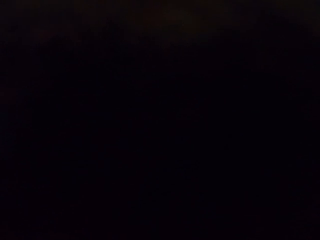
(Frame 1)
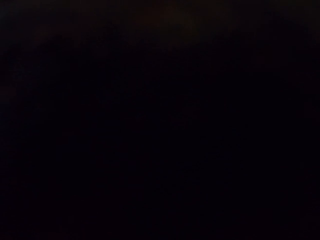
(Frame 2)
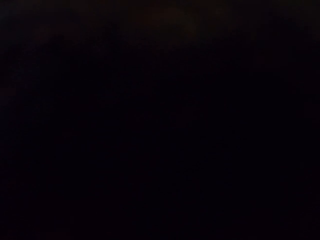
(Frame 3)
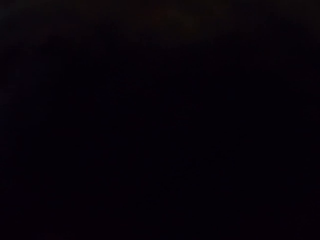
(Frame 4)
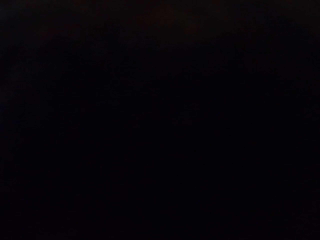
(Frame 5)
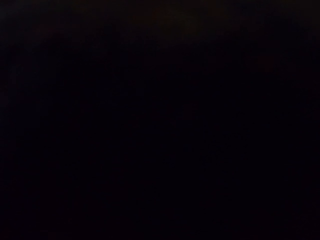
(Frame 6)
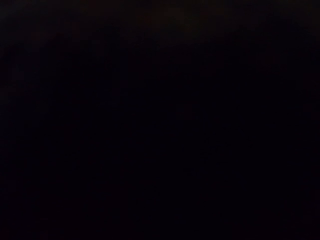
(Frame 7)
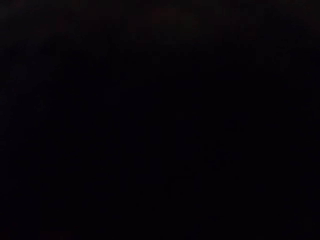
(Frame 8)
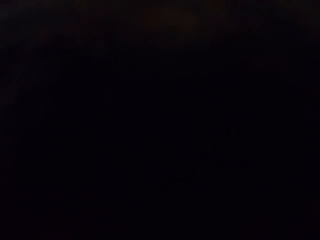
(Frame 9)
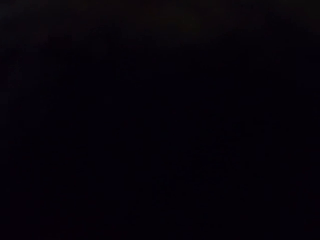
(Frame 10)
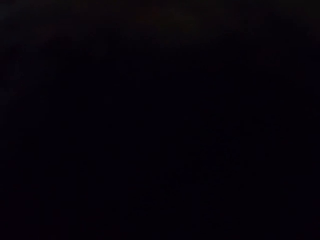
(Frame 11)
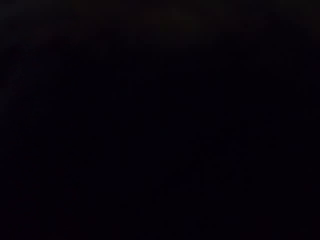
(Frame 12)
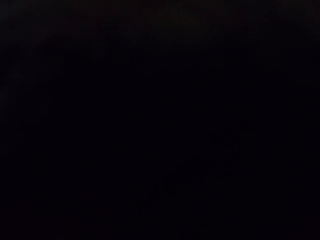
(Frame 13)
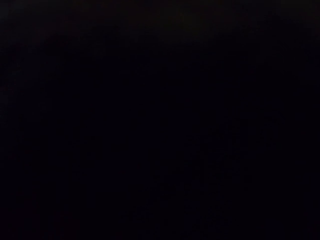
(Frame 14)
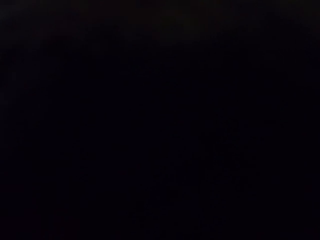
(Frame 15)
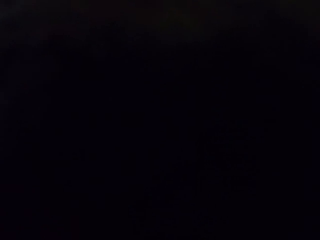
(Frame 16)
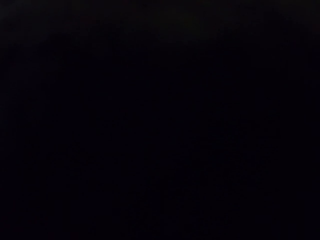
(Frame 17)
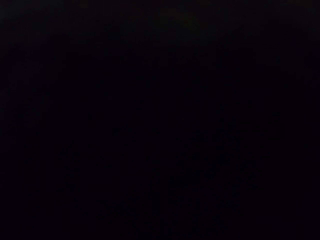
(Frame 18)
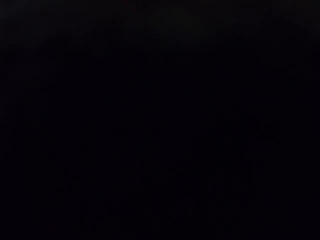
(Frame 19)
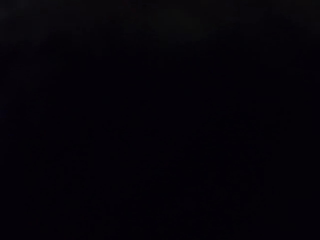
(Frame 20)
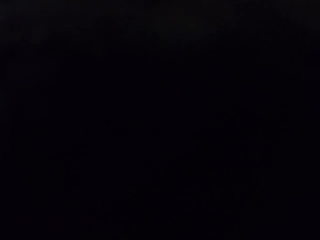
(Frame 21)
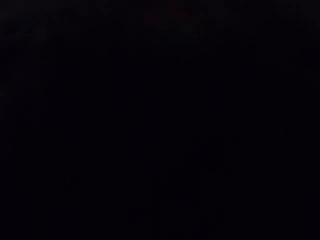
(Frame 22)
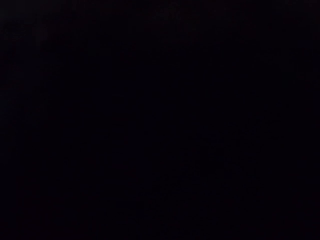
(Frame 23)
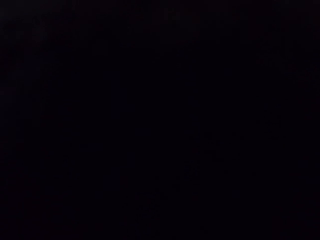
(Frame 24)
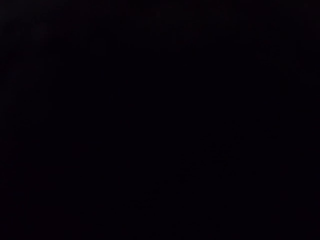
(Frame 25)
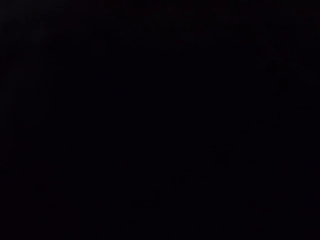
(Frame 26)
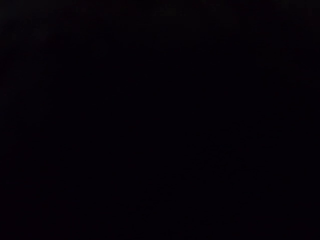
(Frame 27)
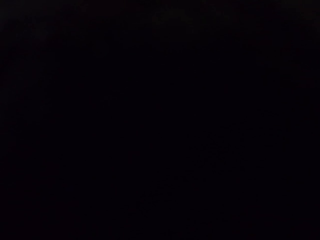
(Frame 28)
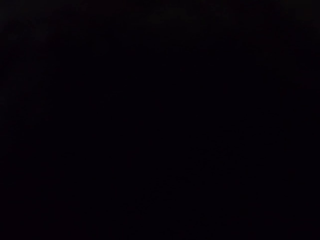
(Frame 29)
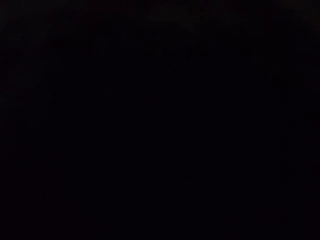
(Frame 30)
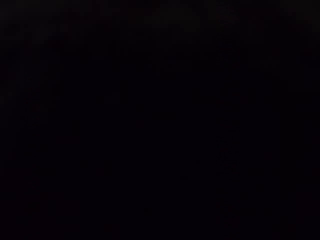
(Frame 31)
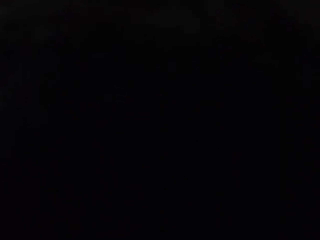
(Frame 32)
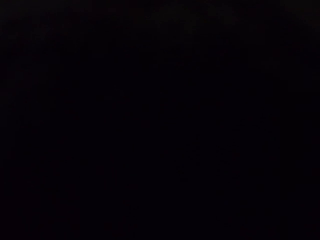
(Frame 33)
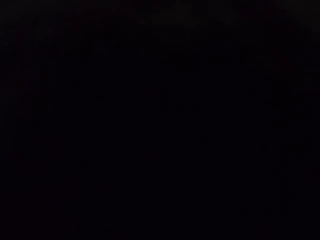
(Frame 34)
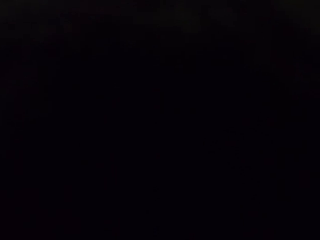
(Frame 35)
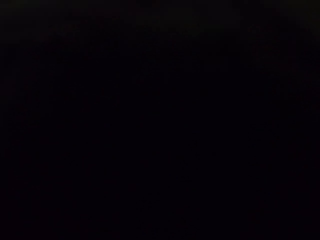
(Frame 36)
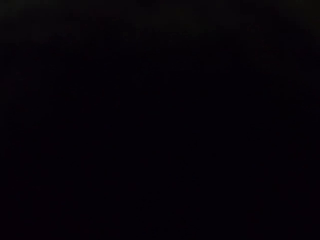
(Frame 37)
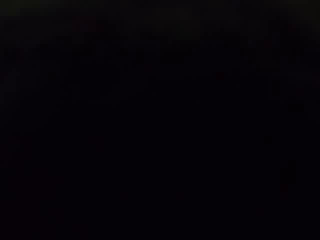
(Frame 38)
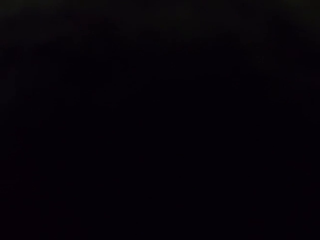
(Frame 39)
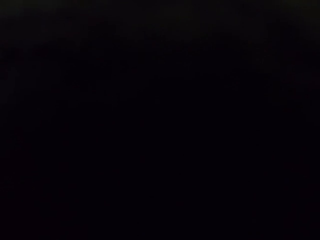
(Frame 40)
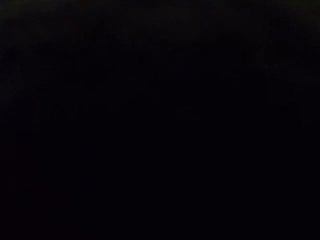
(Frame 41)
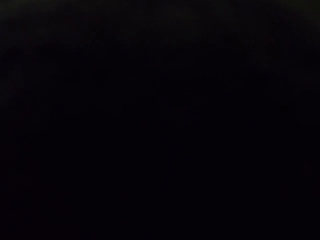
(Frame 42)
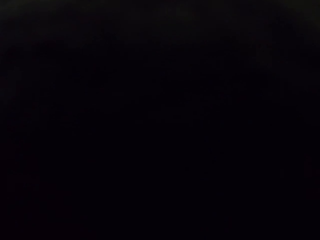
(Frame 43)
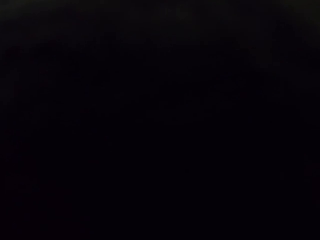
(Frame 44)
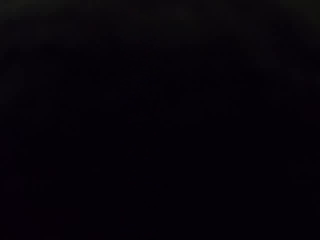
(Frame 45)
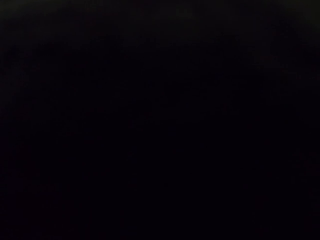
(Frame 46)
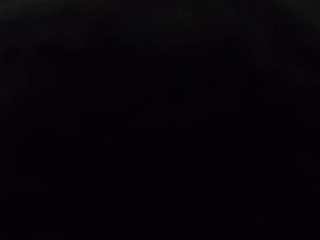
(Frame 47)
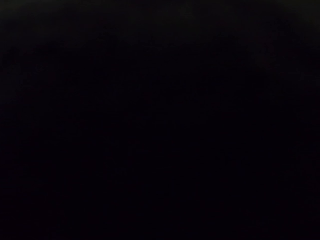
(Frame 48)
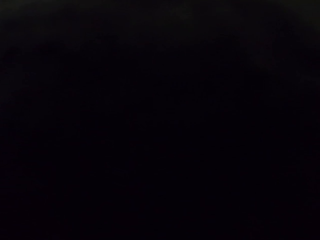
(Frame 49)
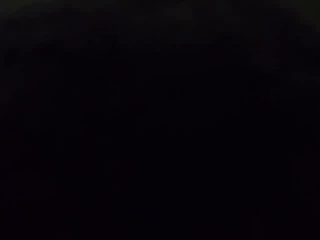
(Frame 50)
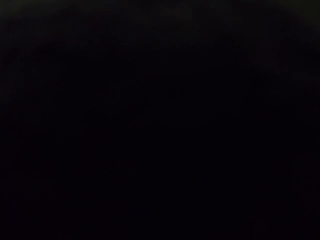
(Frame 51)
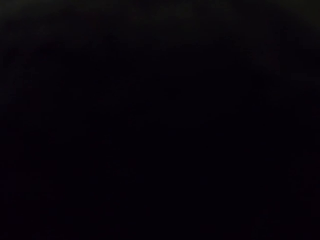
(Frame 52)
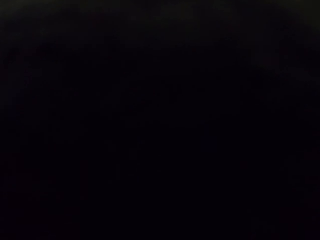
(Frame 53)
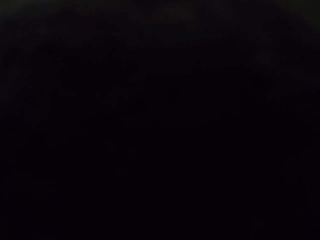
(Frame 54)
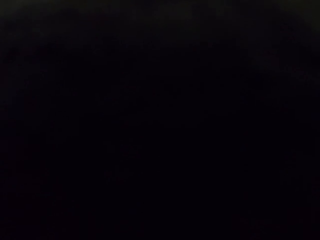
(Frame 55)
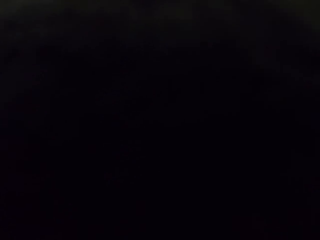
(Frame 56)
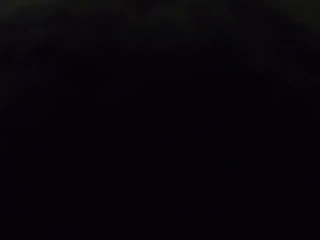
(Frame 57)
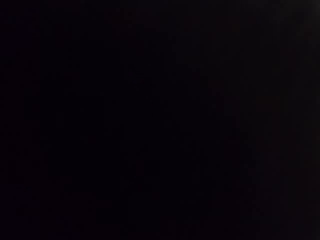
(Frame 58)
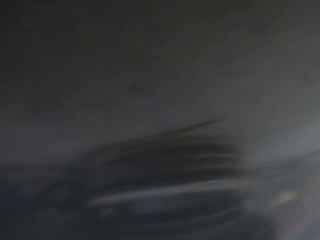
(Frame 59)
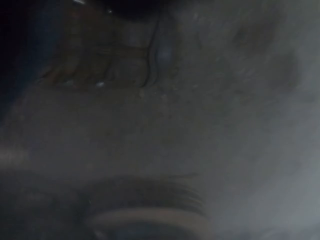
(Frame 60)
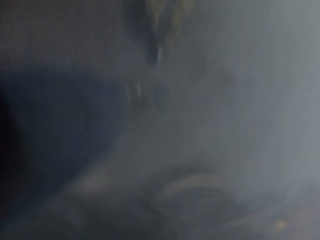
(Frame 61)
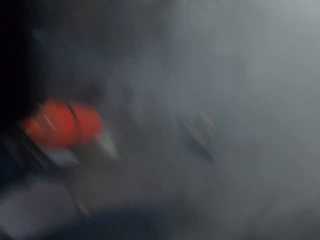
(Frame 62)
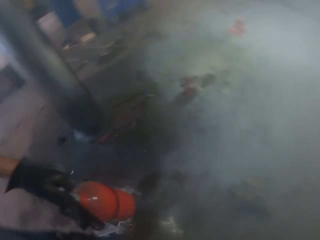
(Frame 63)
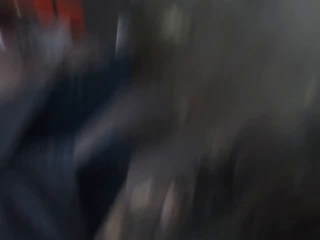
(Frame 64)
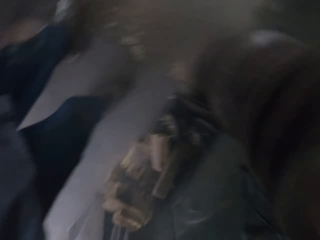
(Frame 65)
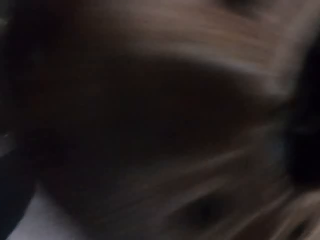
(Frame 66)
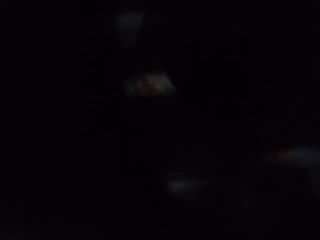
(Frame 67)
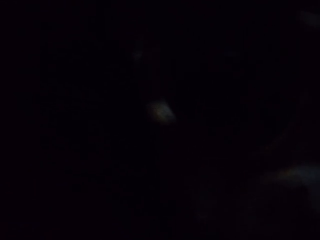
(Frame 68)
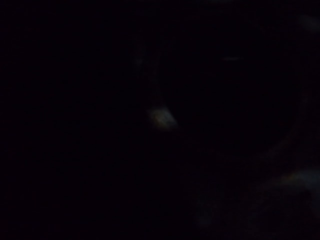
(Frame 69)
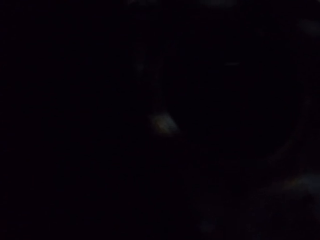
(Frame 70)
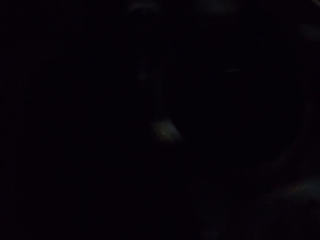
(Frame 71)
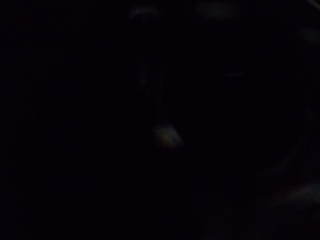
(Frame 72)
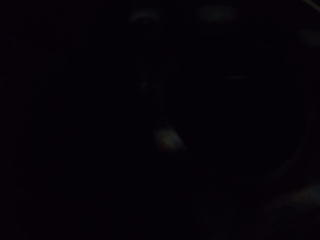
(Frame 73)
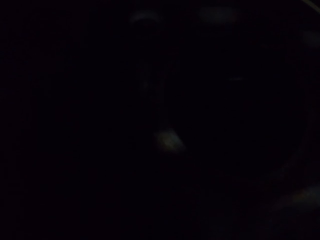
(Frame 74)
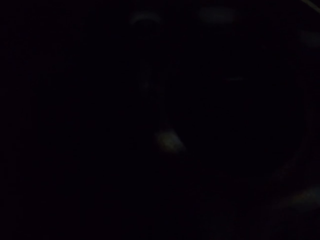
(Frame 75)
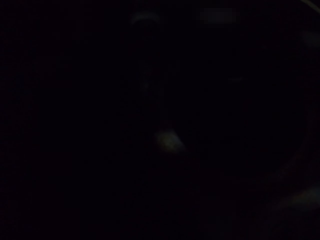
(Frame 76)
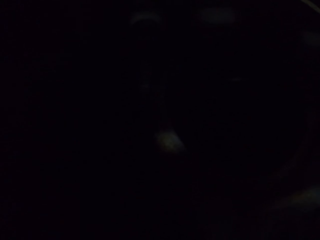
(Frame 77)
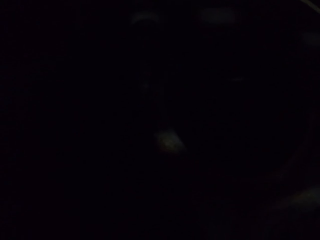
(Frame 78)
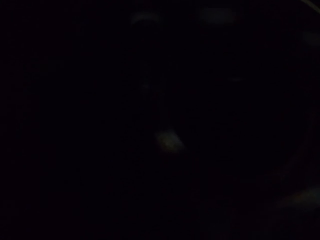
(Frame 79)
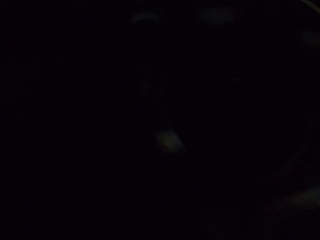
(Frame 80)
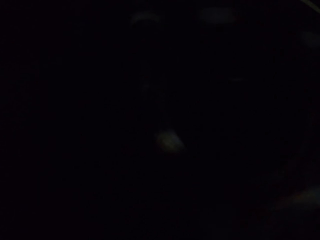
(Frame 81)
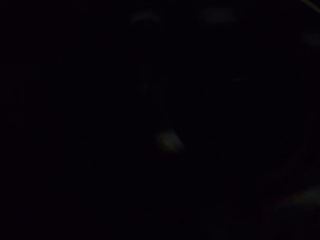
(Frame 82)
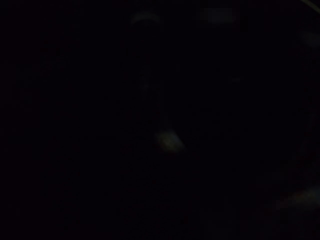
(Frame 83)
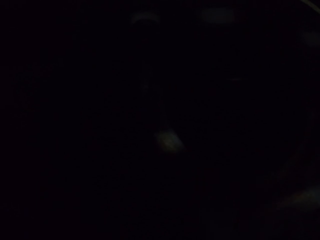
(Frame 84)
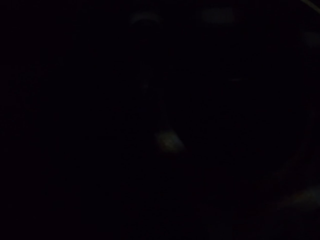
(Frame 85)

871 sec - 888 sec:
The camera wearer adjusts the camera.
